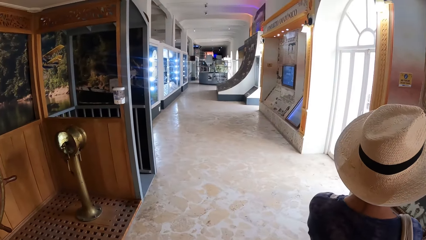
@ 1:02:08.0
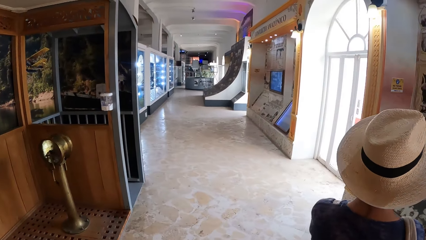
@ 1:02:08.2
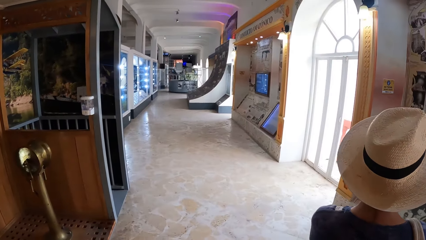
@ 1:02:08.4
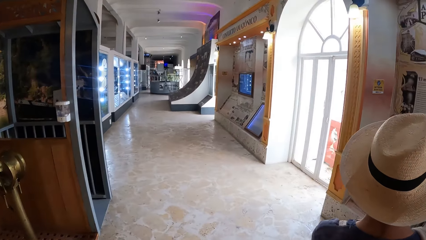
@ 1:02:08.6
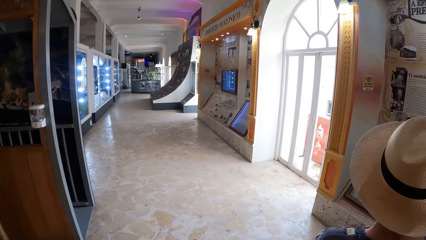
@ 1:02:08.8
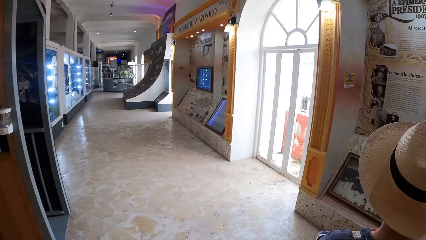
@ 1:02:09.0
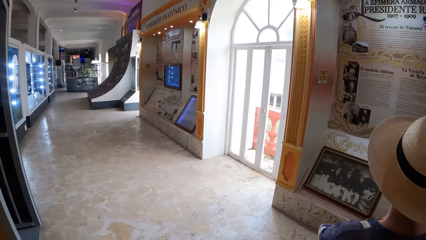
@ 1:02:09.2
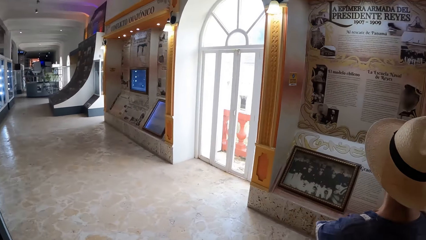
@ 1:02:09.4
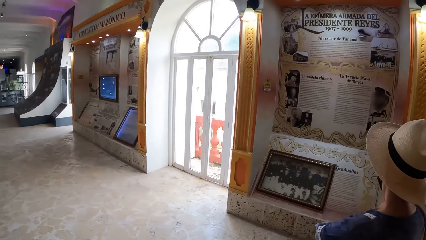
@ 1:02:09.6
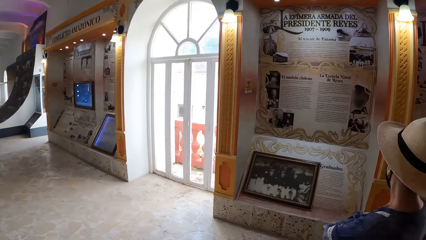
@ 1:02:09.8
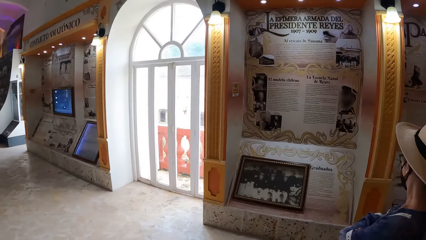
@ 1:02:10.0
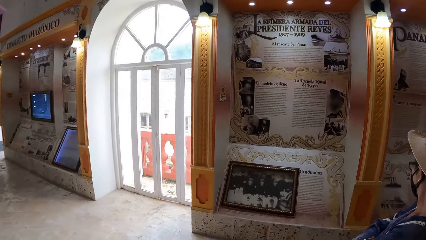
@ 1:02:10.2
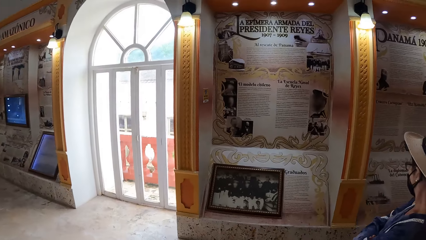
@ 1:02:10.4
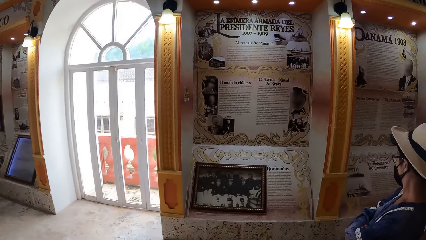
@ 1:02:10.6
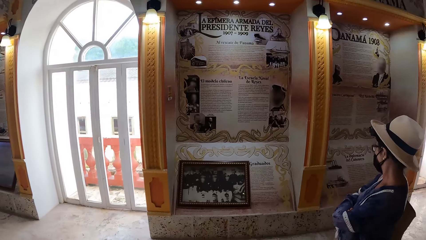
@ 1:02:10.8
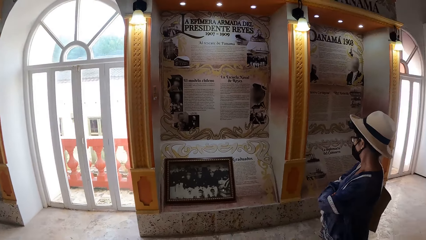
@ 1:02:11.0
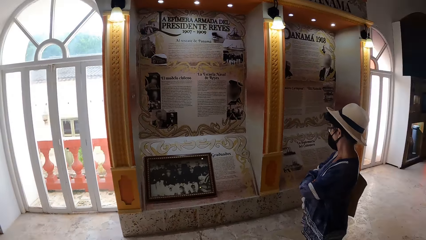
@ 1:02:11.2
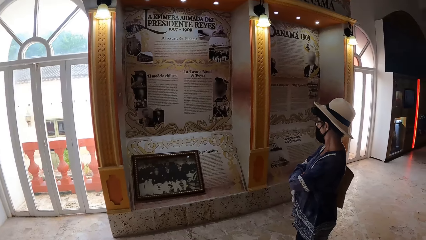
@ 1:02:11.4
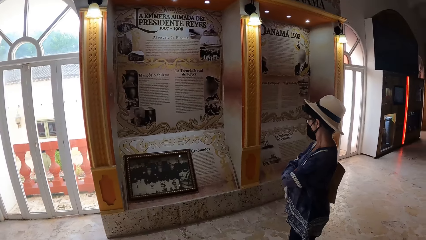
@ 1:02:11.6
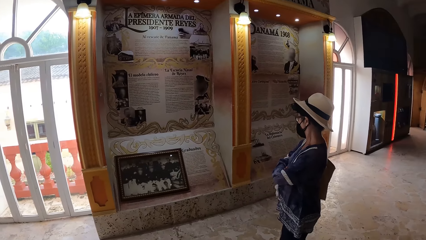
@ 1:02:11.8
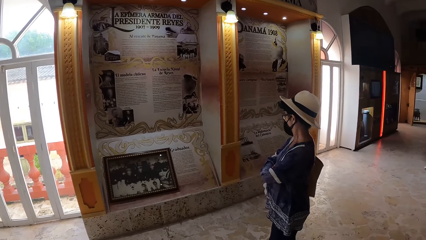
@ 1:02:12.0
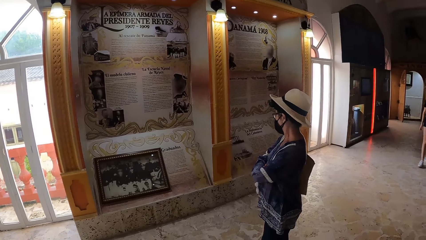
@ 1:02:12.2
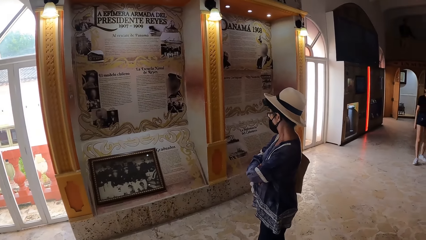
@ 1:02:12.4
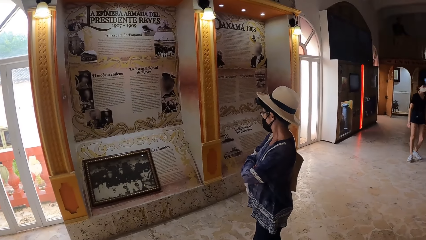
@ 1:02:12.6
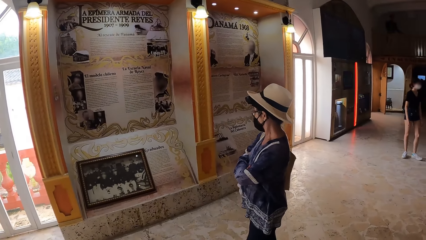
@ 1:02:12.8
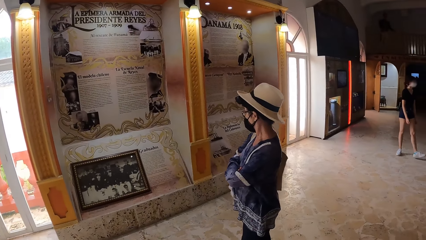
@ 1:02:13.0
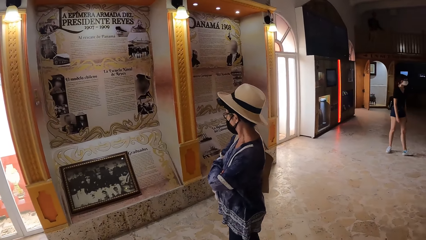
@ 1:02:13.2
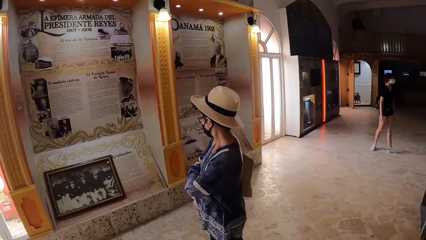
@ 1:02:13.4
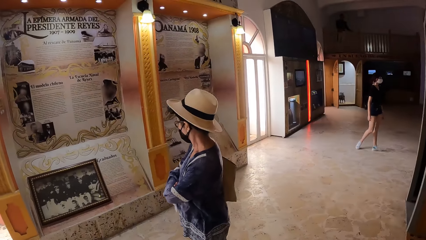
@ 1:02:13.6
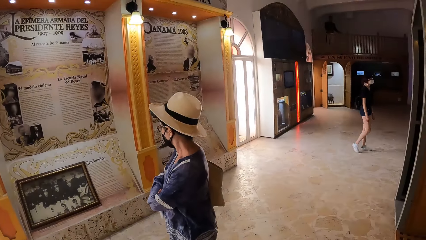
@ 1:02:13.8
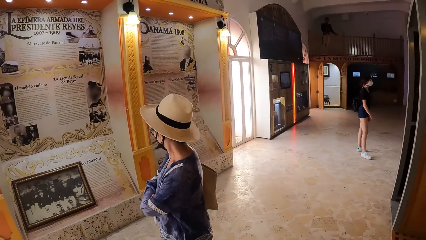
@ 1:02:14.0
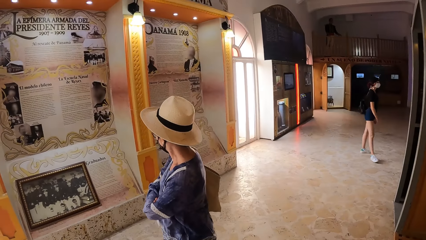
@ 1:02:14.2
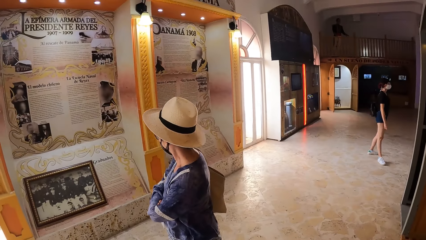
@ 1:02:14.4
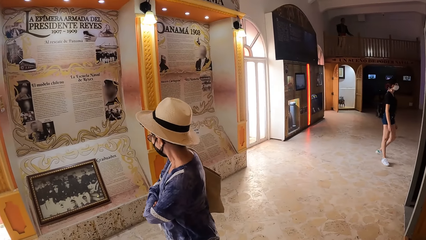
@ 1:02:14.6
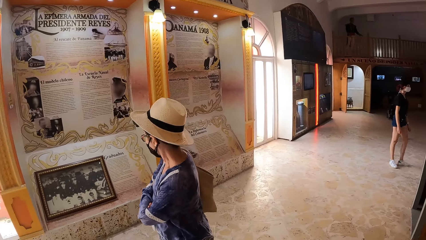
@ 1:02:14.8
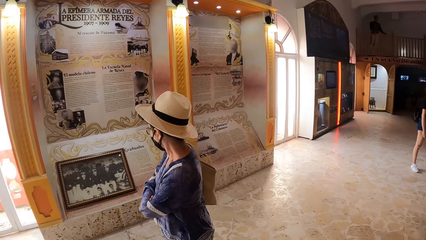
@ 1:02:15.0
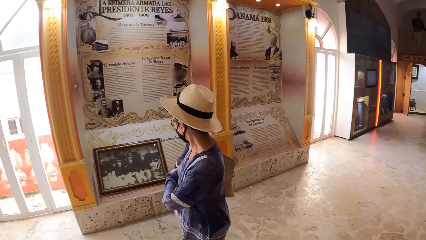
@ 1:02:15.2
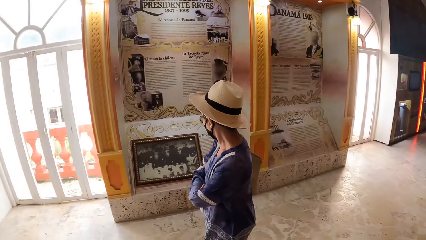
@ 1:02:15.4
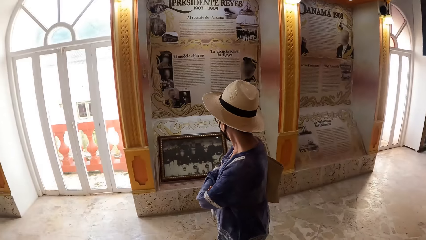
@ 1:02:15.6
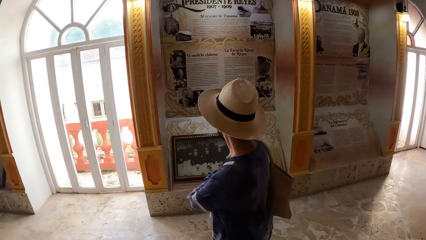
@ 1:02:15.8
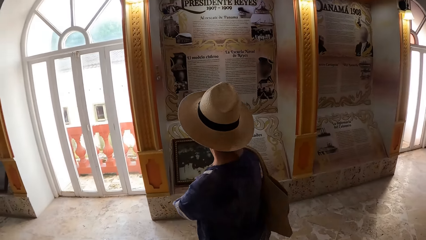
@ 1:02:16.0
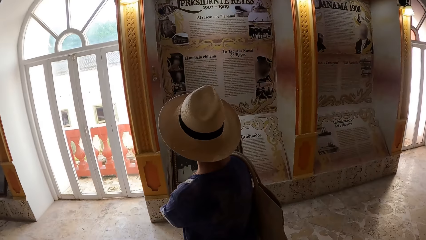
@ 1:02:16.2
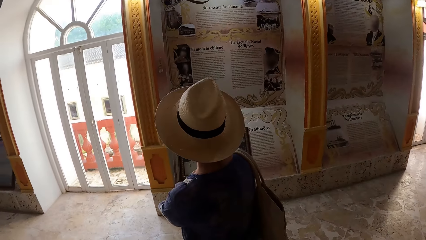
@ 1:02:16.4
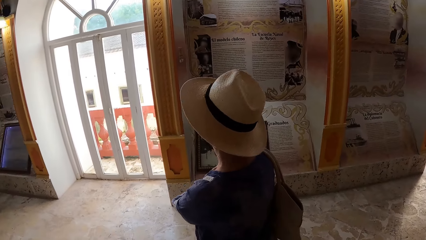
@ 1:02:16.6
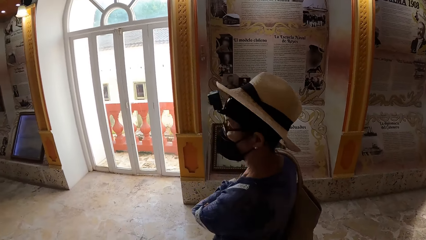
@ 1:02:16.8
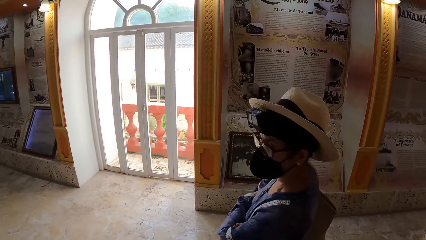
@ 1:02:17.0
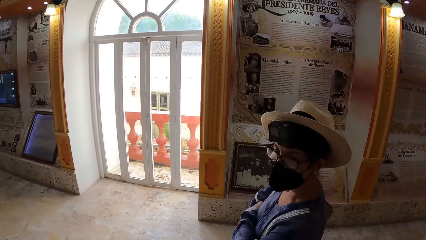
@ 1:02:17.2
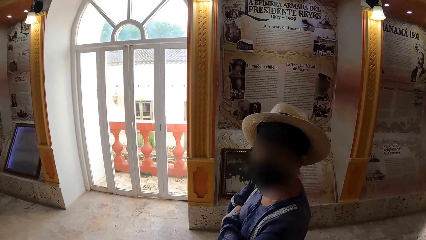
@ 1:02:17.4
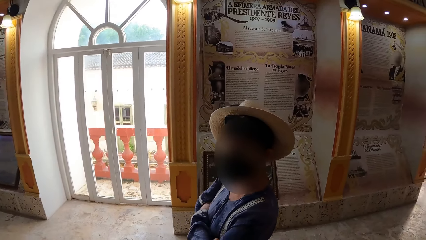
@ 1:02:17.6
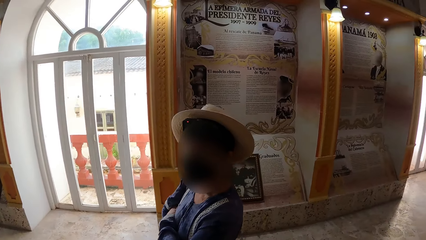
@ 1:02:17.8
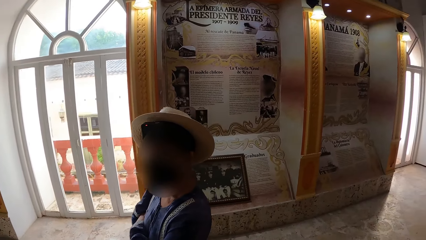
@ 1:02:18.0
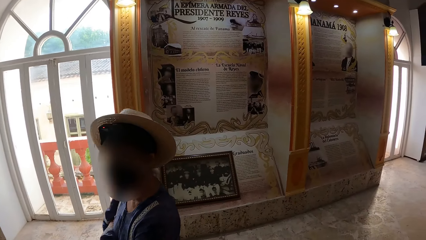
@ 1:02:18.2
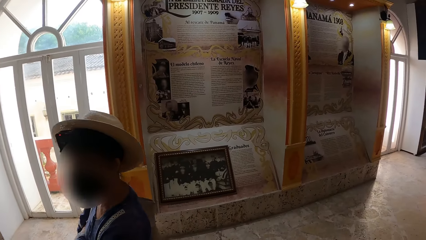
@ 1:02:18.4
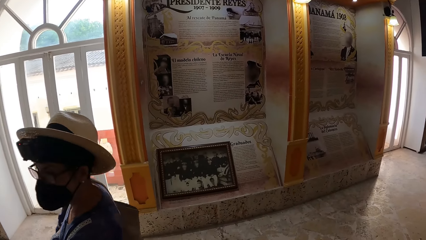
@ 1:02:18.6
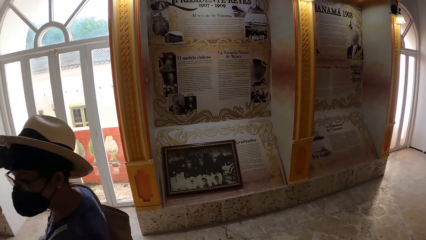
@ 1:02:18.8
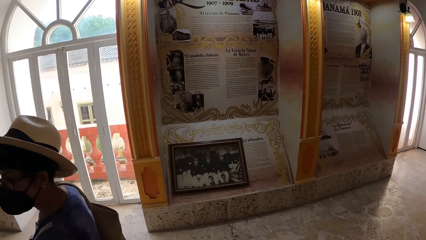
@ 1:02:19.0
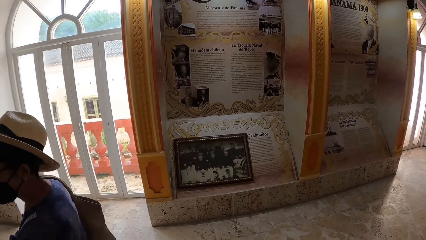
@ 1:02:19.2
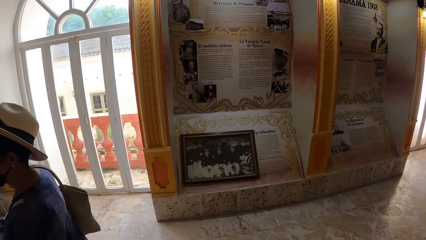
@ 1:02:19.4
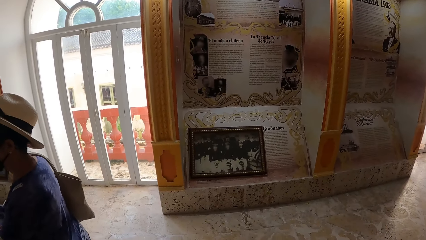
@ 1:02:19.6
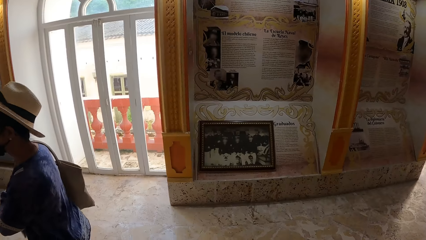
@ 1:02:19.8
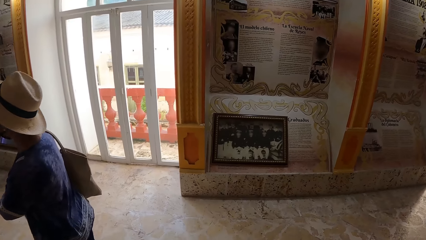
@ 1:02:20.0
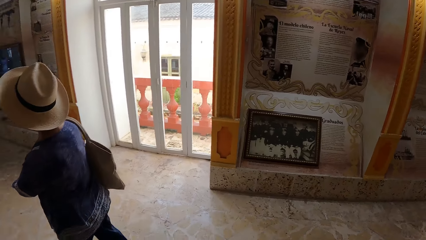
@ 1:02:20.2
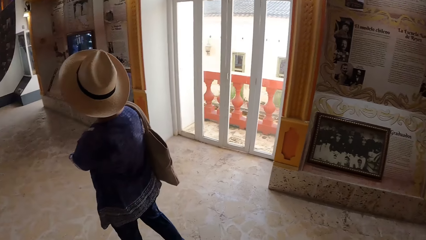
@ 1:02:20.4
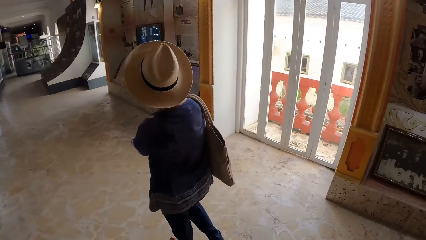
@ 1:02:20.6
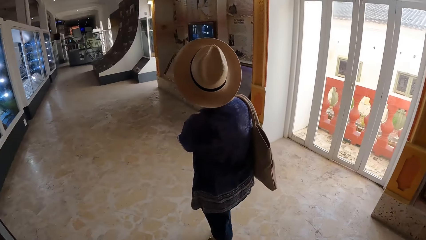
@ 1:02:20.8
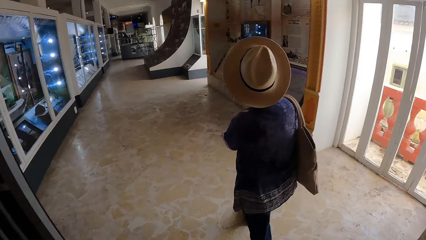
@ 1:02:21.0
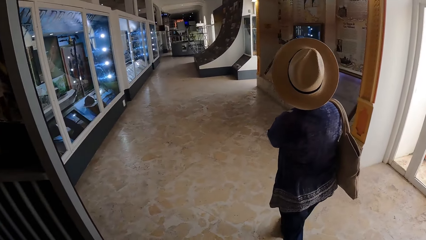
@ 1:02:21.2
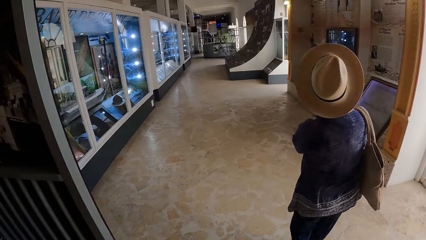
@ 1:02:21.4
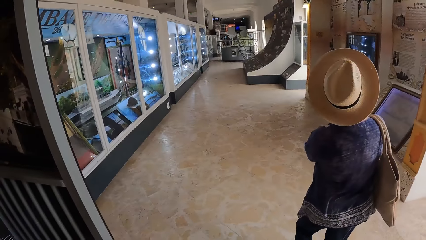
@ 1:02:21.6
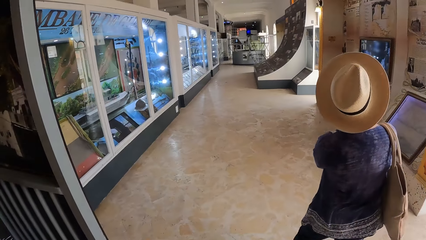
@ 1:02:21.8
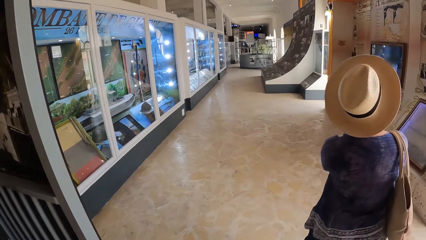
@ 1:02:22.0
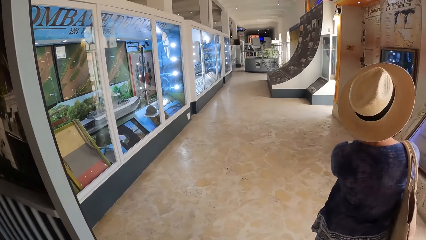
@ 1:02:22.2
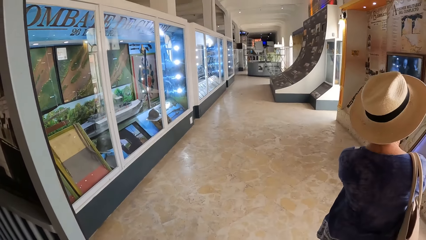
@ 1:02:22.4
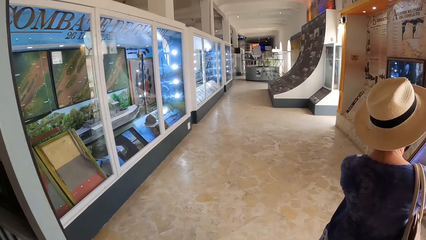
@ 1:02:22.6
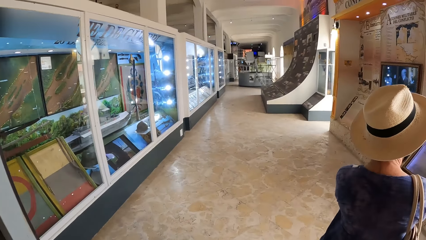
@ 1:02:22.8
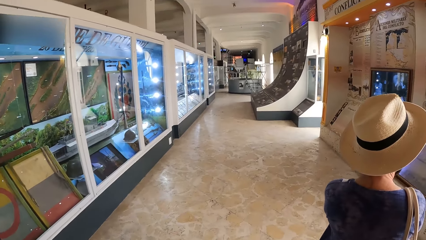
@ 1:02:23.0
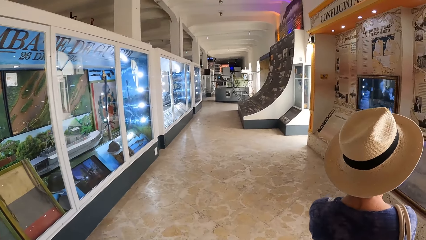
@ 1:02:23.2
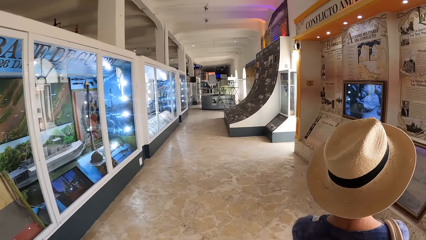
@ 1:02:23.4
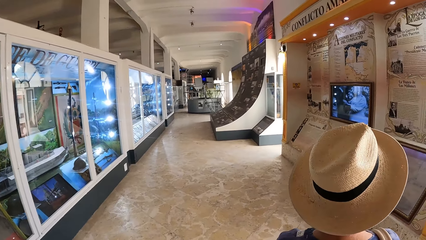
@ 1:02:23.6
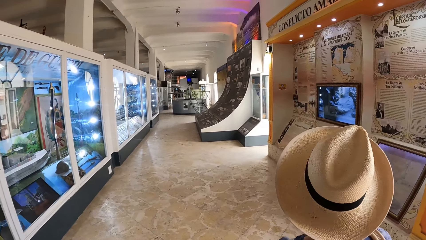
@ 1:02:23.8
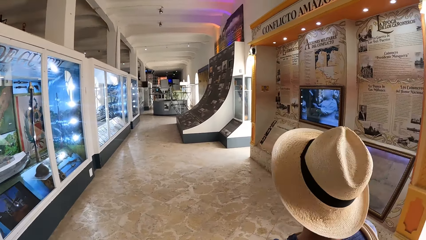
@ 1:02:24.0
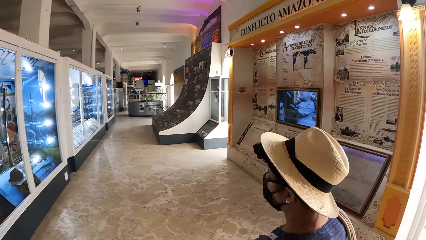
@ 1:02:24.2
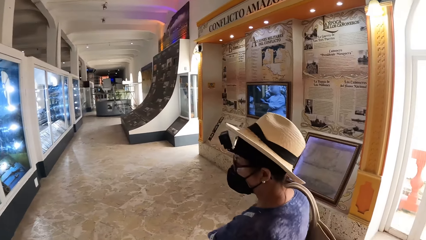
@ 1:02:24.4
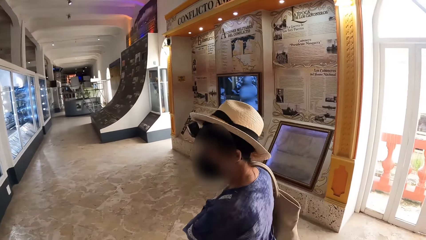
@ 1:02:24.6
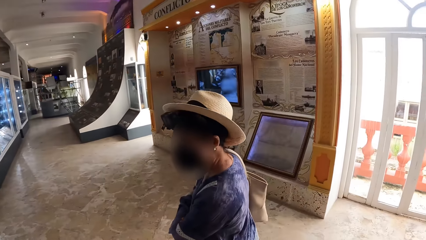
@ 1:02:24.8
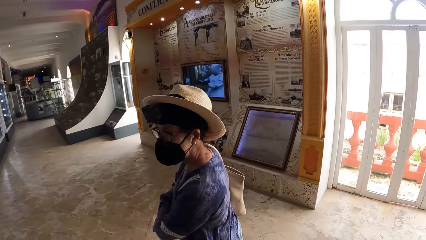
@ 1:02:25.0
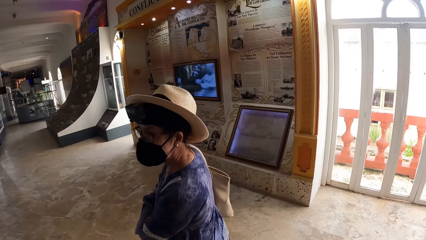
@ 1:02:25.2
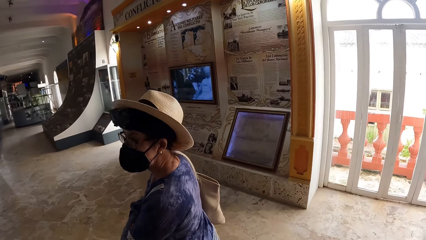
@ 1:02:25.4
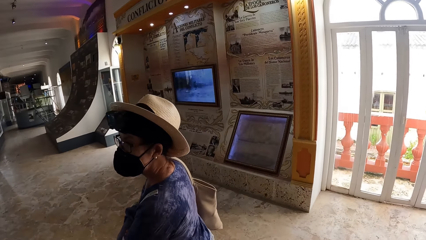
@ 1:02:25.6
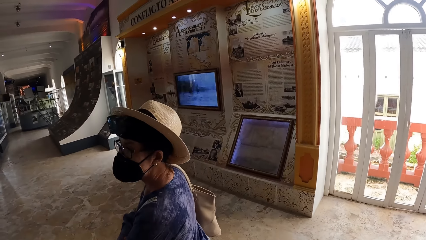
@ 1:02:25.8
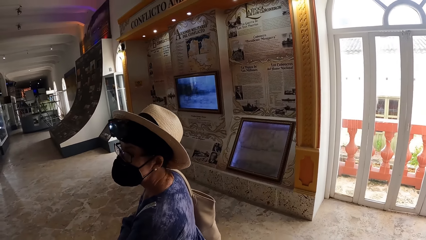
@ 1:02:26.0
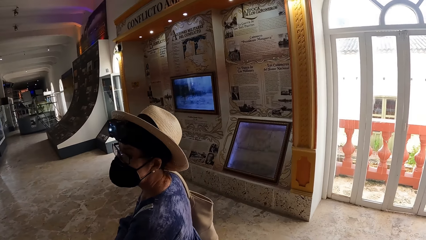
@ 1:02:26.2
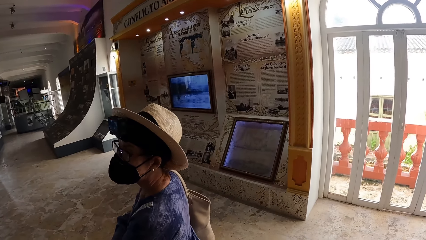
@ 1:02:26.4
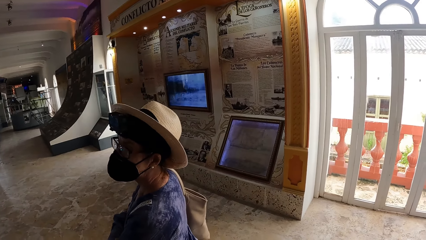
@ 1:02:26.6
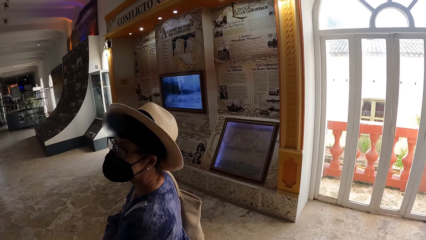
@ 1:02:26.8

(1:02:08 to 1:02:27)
The camera wearer stops for a while. They walk forward.
